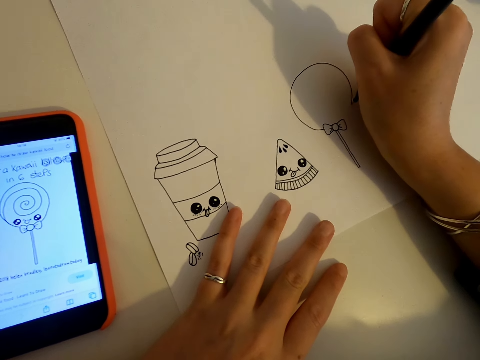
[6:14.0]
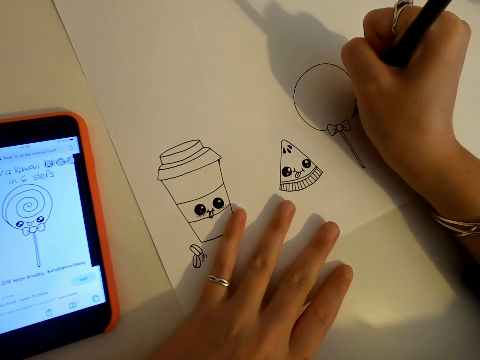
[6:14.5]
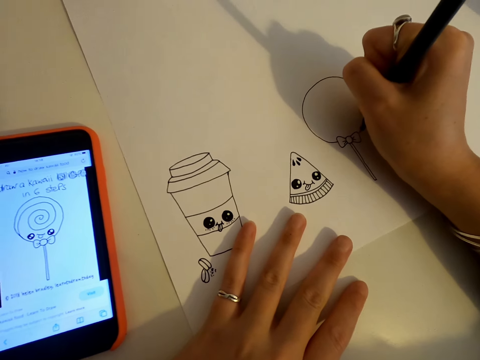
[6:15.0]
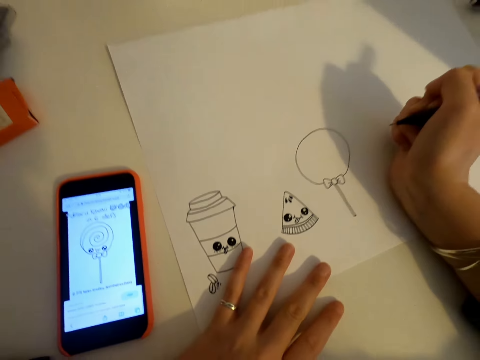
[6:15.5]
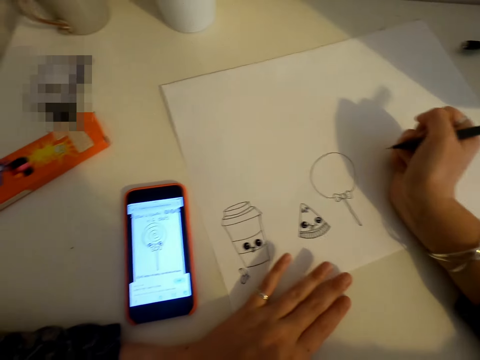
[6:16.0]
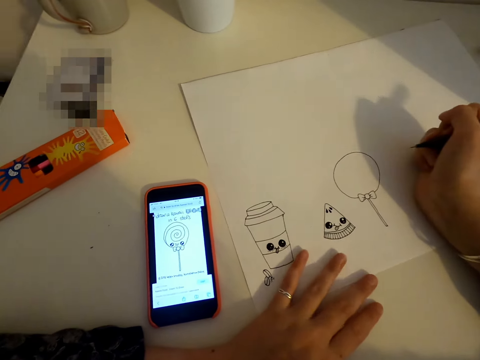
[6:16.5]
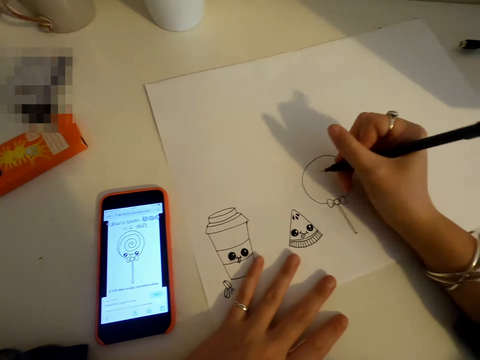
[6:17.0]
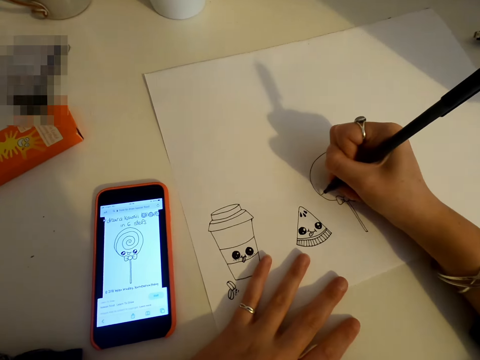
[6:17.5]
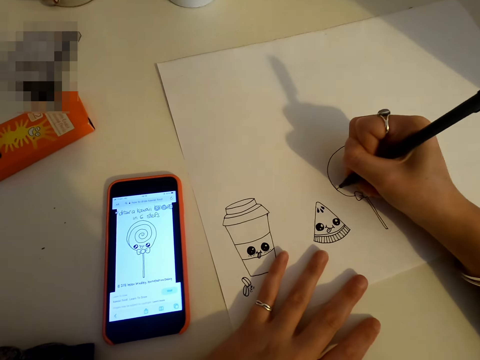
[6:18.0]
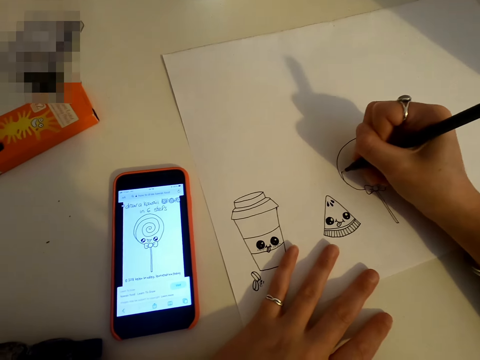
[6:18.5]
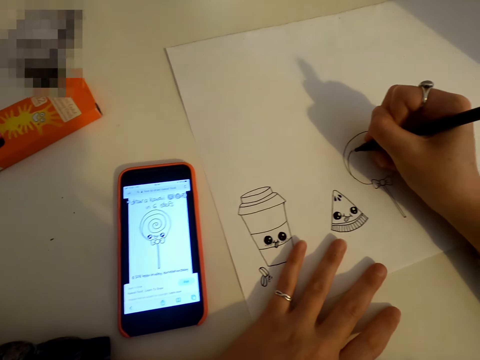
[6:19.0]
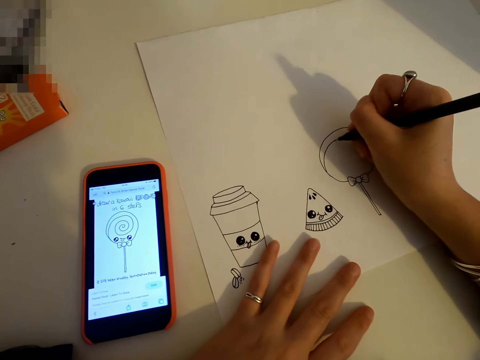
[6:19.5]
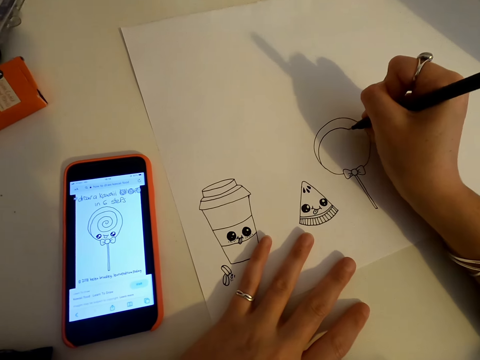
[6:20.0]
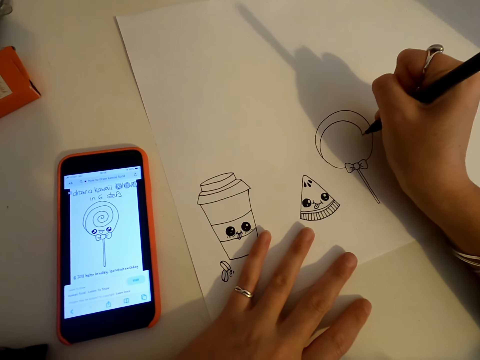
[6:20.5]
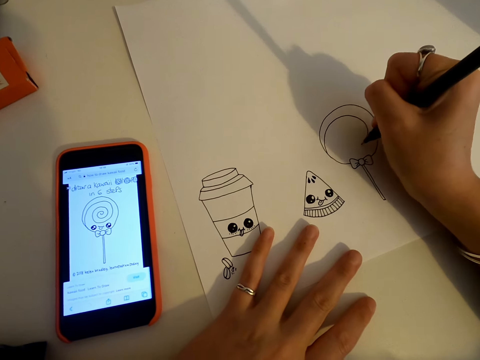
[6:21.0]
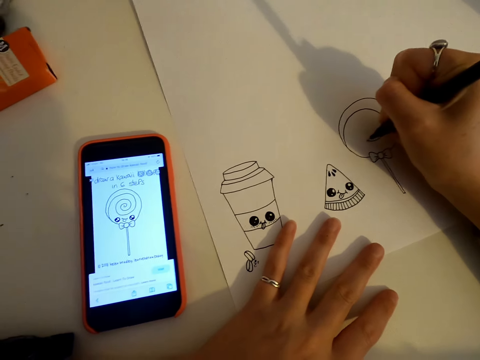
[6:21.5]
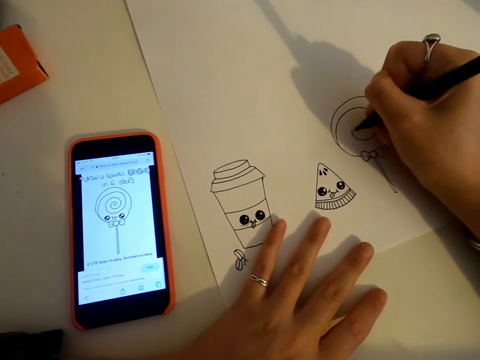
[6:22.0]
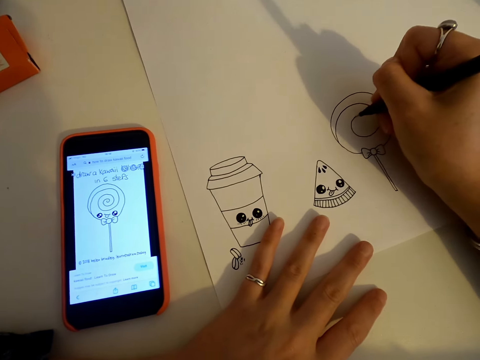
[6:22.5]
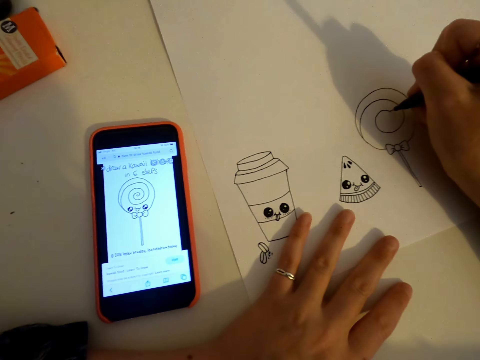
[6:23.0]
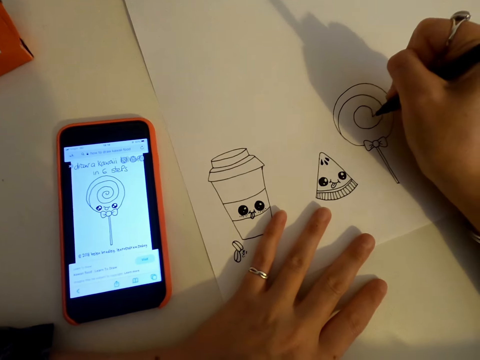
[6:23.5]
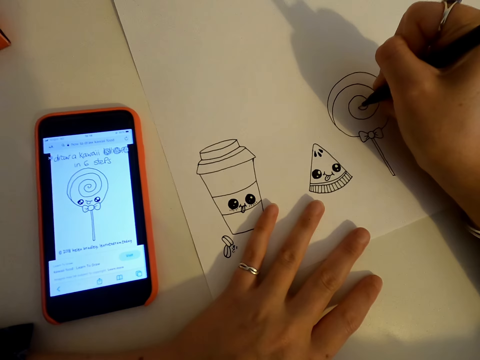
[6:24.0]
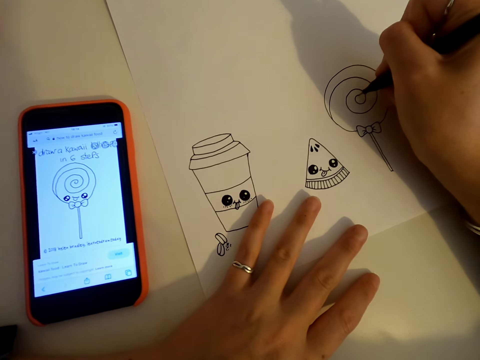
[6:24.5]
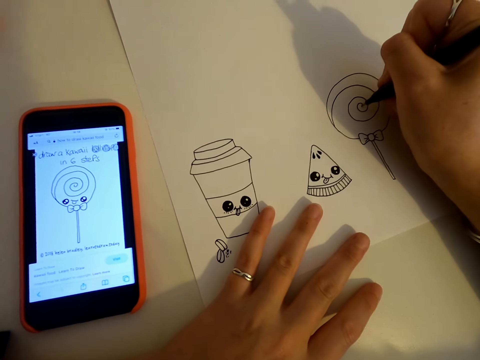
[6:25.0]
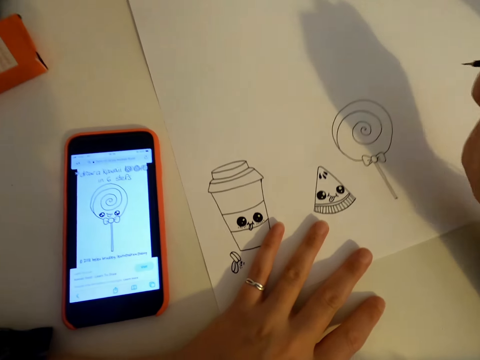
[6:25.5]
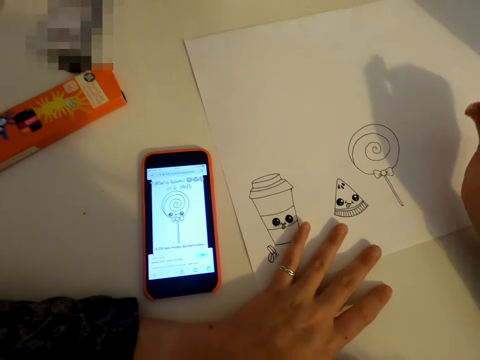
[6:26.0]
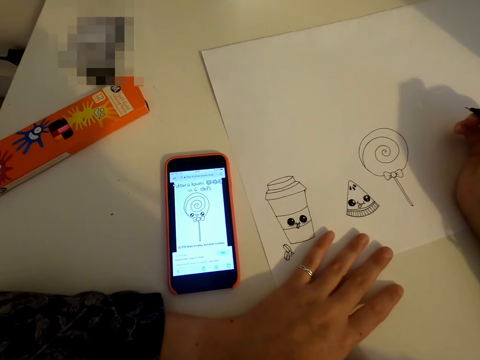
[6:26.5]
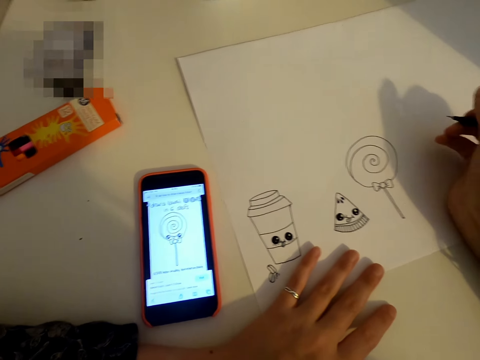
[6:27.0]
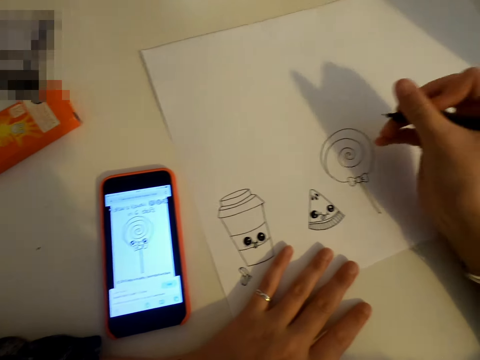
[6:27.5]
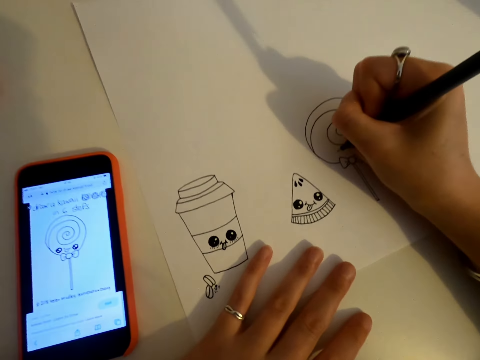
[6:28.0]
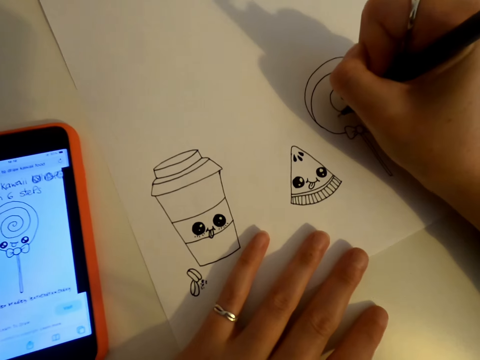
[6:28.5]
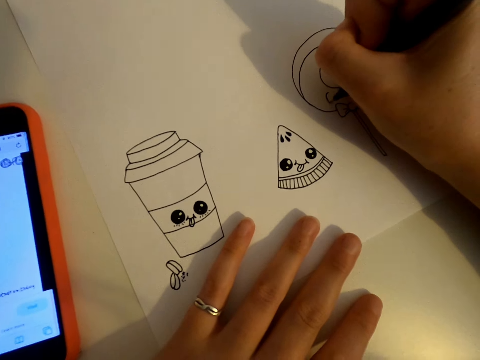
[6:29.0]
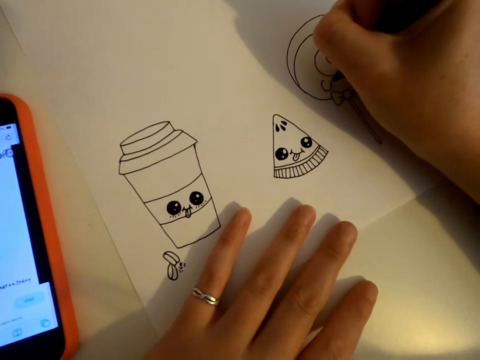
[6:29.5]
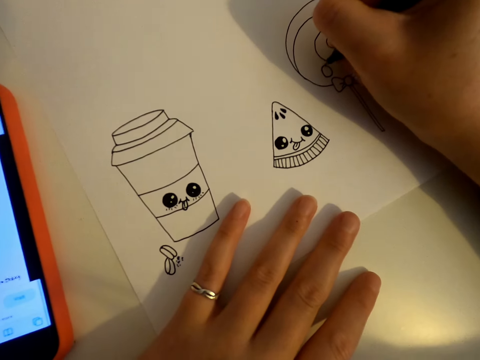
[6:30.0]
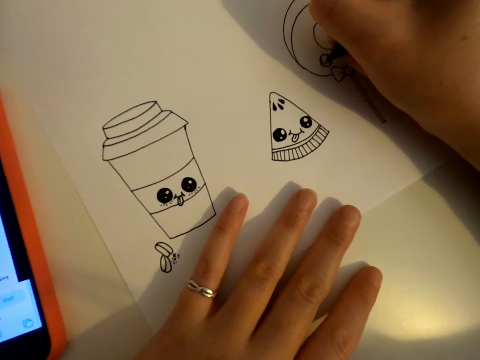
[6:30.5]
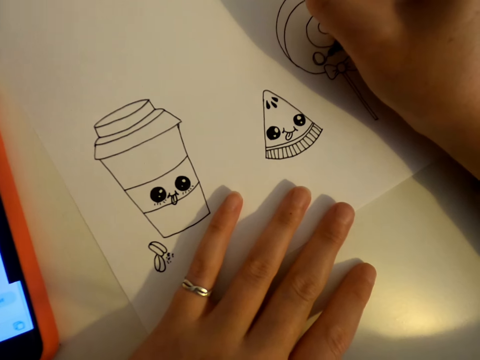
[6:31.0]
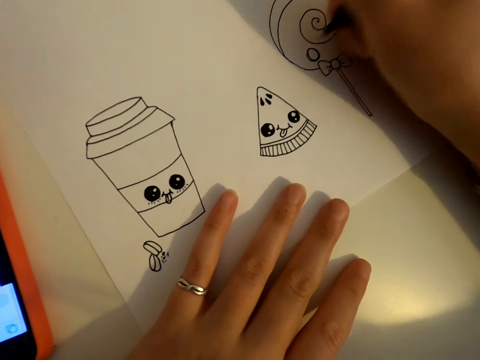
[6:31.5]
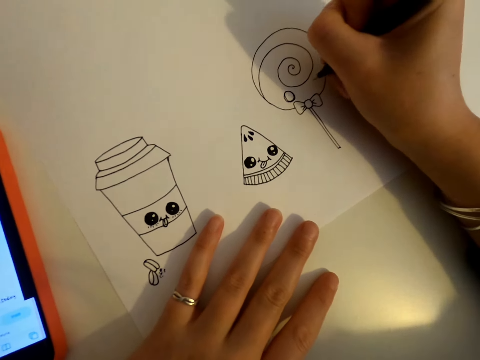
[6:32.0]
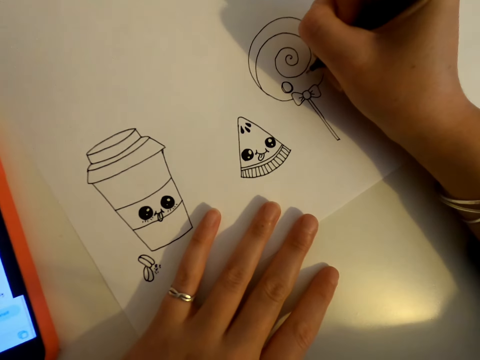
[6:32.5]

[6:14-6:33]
The camera wearer looks at the phone. They draw on the piece of paper. They look at the phone. They draw on the piece of paper.

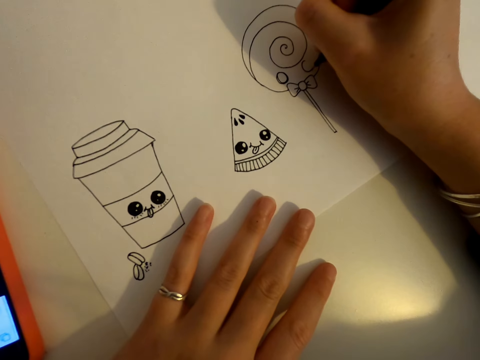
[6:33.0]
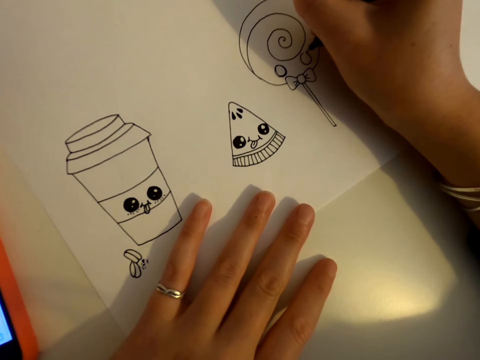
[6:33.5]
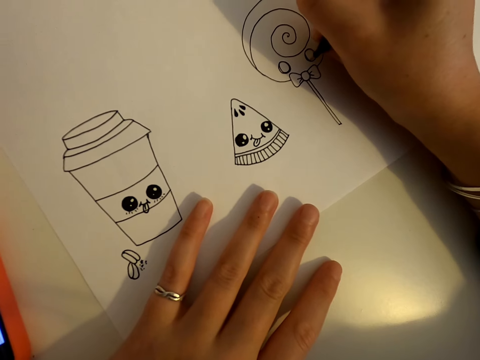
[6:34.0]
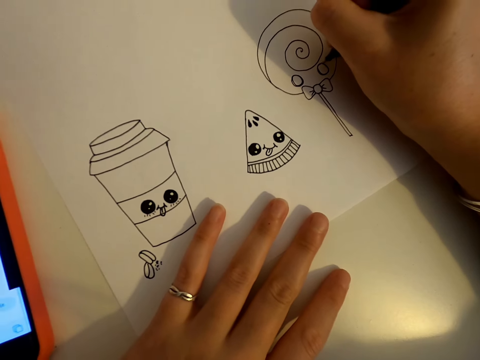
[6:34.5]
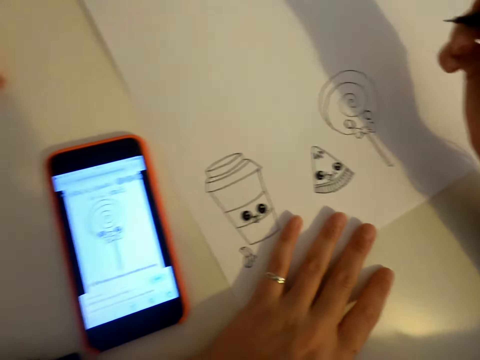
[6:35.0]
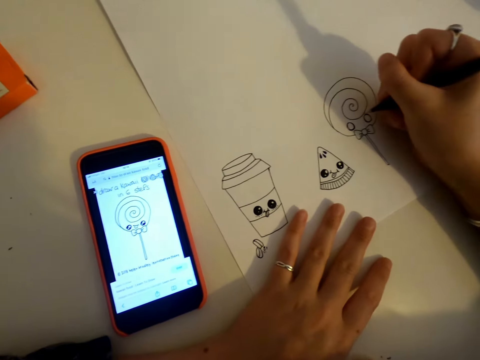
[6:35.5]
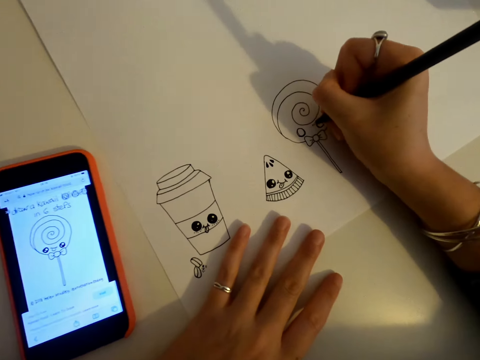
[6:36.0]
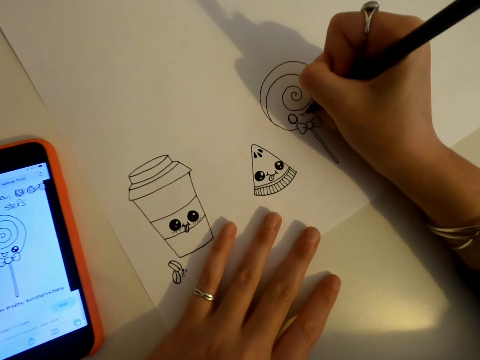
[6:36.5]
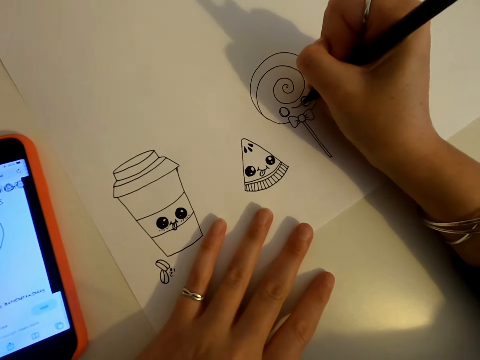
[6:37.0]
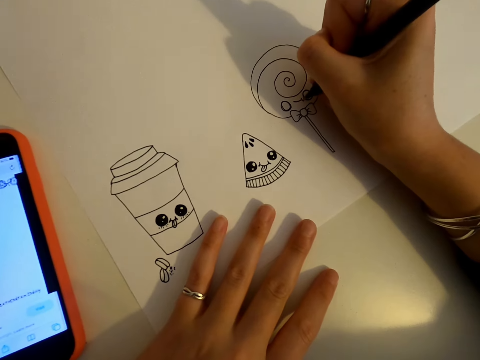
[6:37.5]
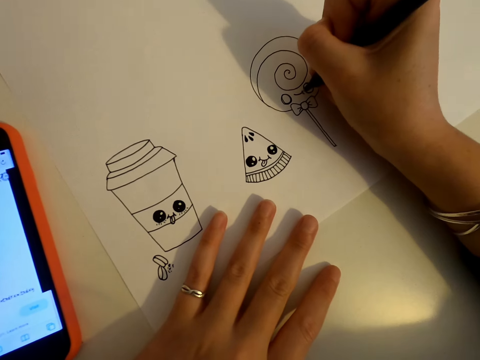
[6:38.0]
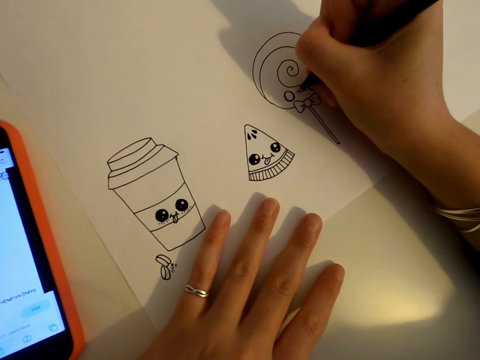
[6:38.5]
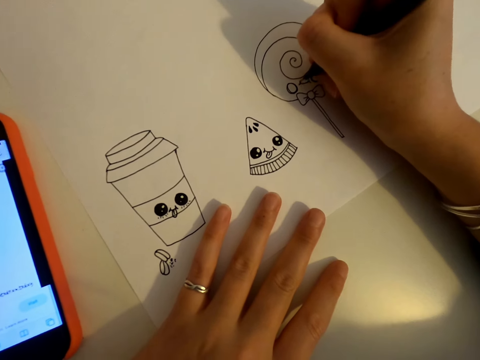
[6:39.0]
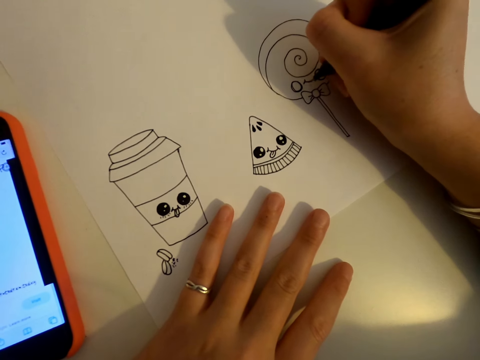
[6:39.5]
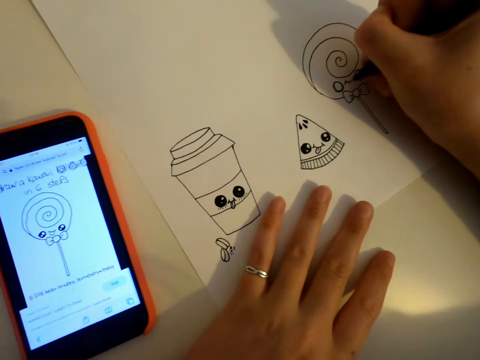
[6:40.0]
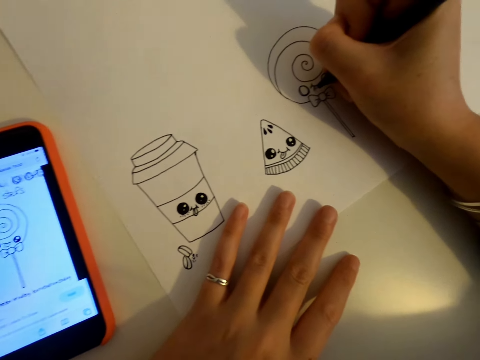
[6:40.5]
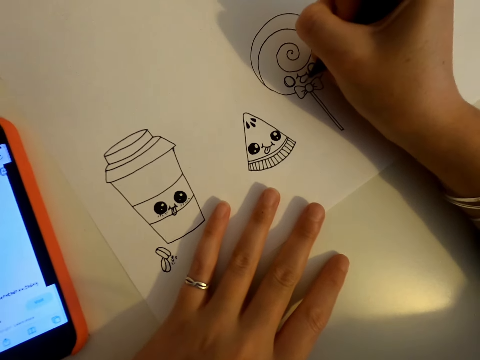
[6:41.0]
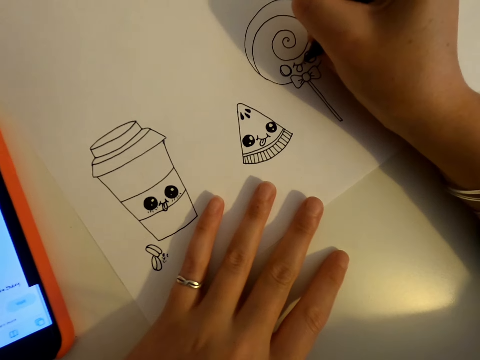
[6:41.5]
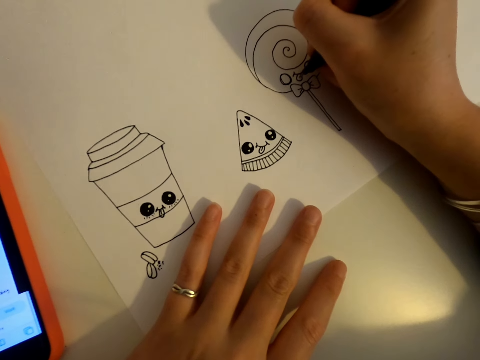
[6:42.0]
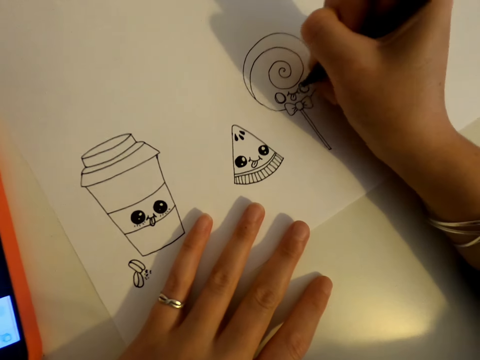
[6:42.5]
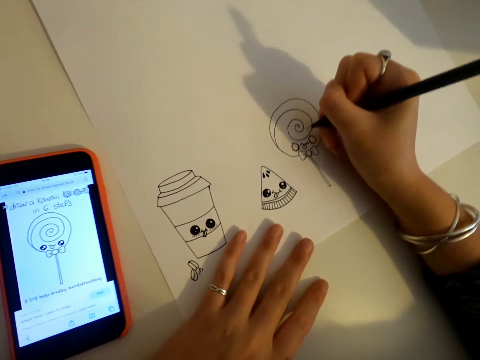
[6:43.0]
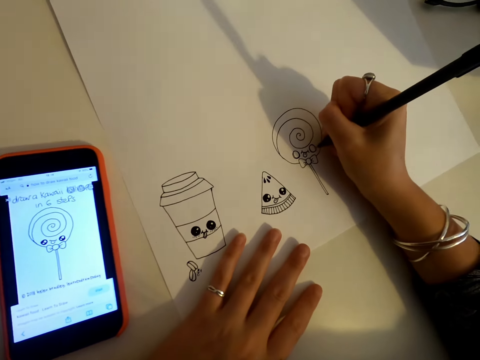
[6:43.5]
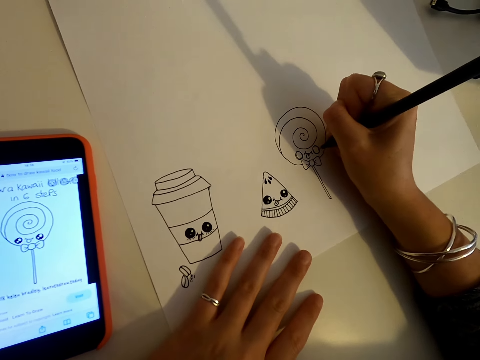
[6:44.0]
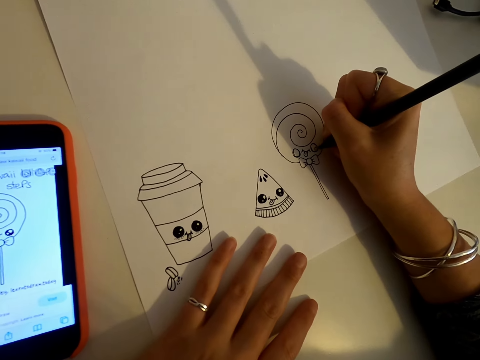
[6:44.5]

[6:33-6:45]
The camera wearer looks at the phone. They draw on the piece of paper.
